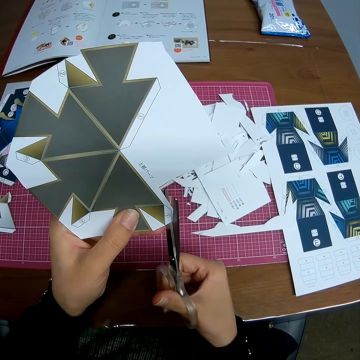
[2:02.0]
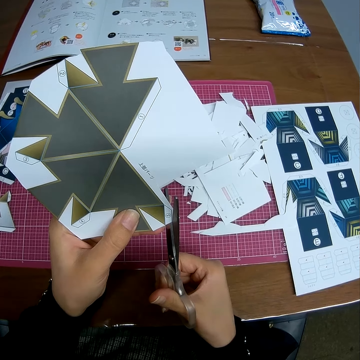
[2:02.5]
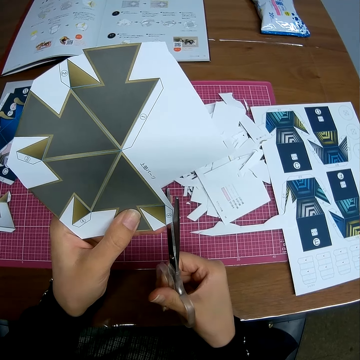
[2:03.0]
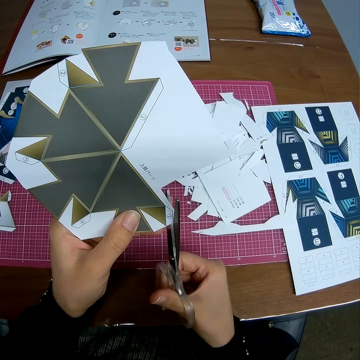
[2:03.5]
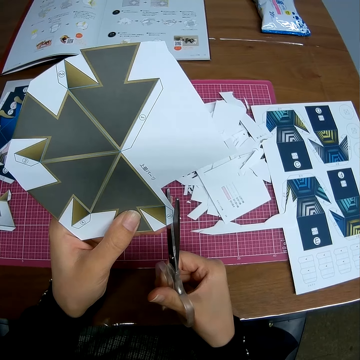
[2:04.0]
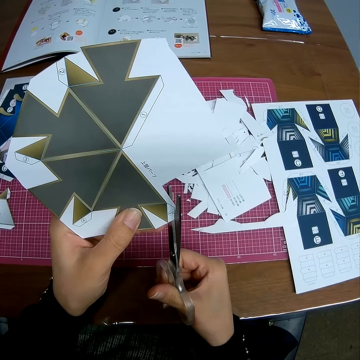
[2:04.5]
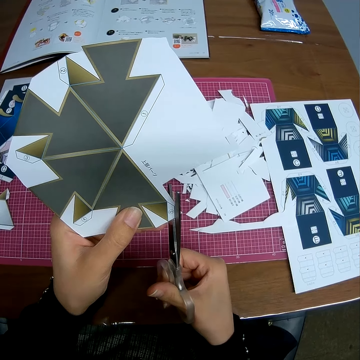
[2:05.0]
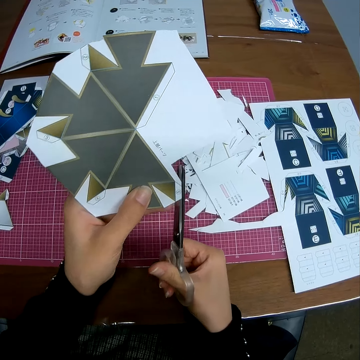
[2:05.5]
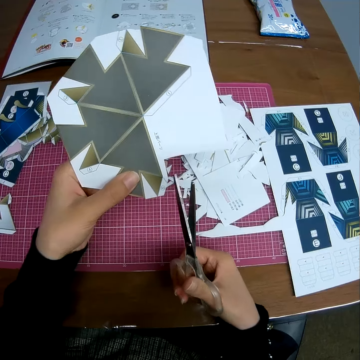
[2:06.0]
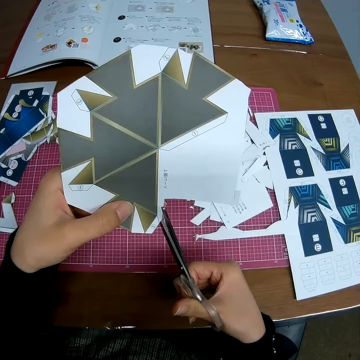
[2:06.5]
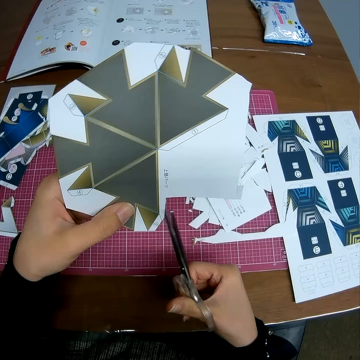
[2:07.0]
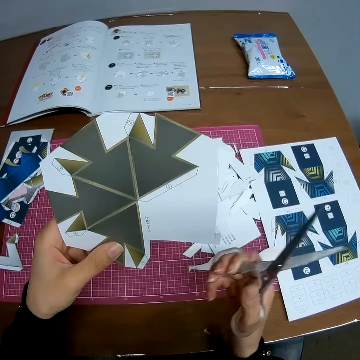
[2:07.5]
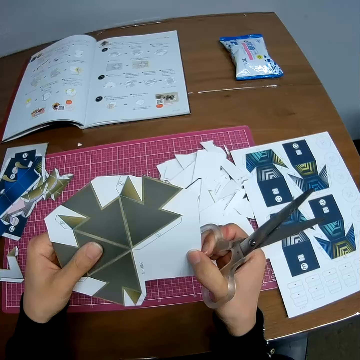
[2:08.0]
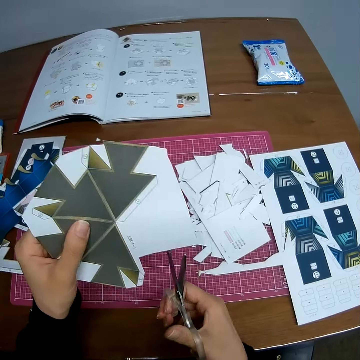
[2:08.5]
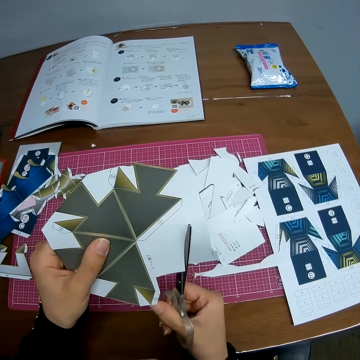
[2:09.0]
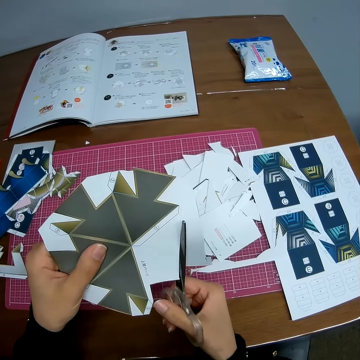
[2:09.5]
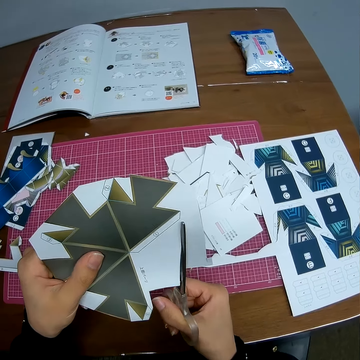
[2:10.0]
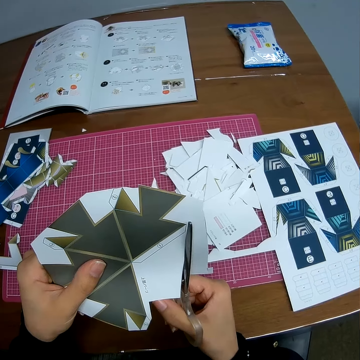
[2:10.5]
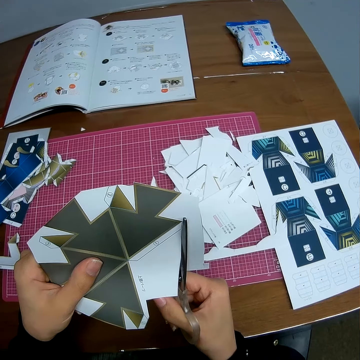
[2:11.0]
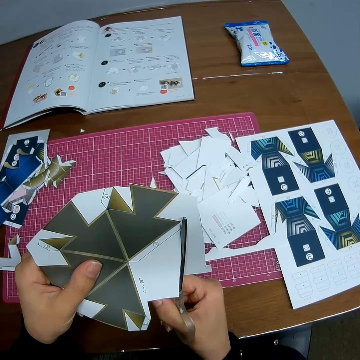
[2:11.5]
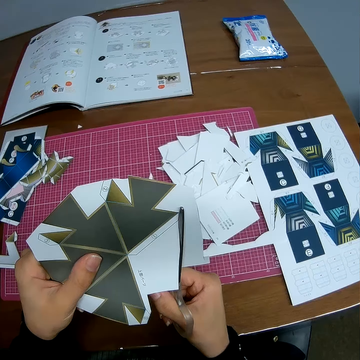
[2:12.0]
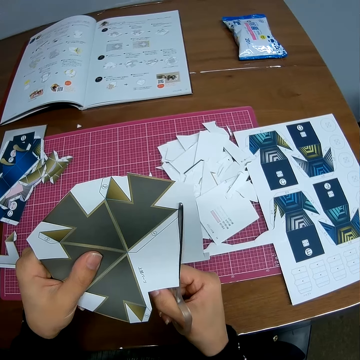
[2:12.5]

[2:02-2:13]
The camera wearer releases a piece of manila paper on the table. He holds the piece of manila paper with his hand. He cuts the piece of manila paper with a pair of scissors.

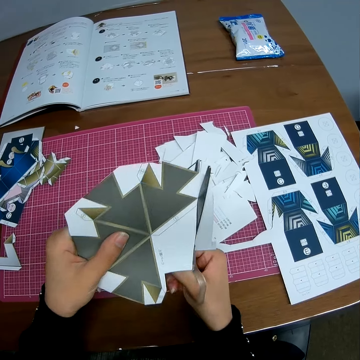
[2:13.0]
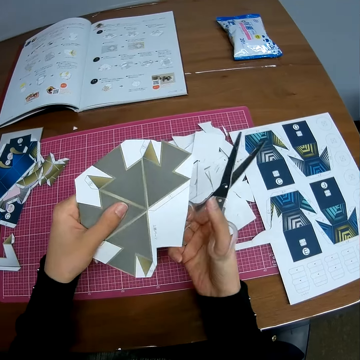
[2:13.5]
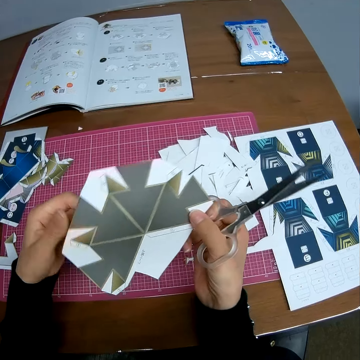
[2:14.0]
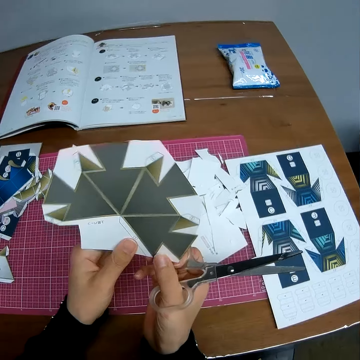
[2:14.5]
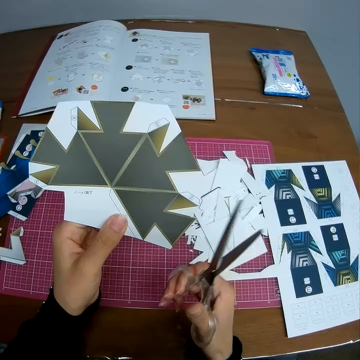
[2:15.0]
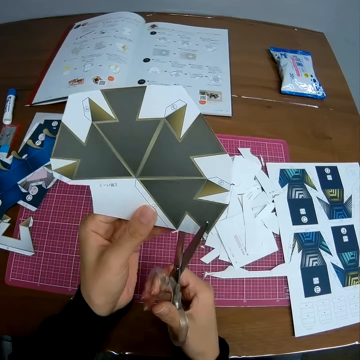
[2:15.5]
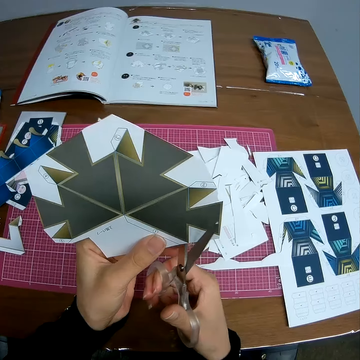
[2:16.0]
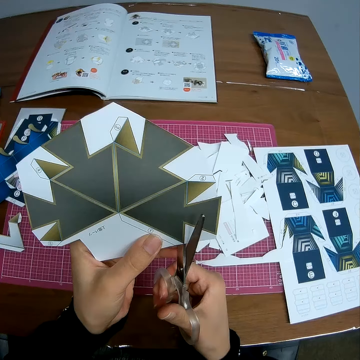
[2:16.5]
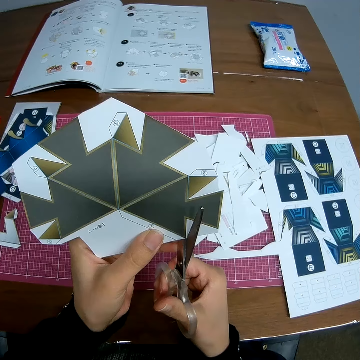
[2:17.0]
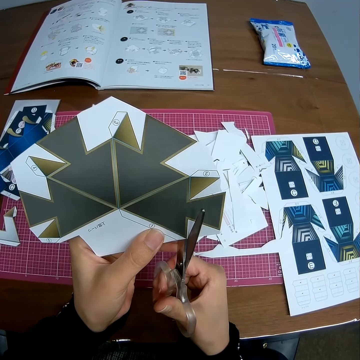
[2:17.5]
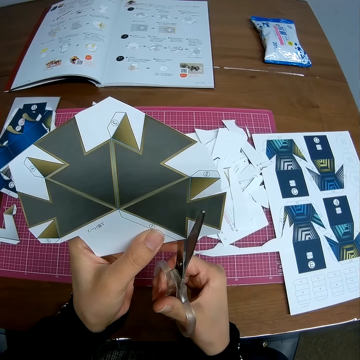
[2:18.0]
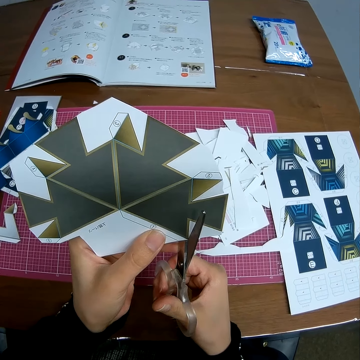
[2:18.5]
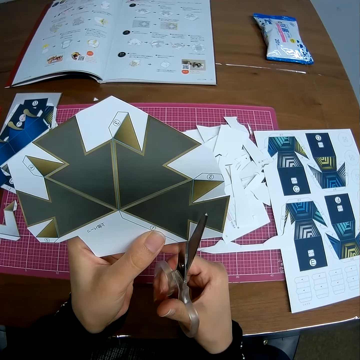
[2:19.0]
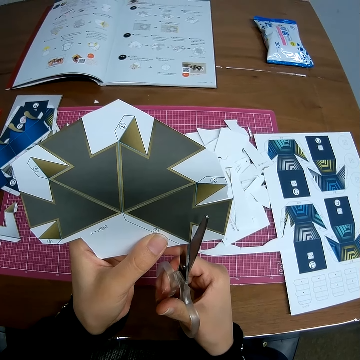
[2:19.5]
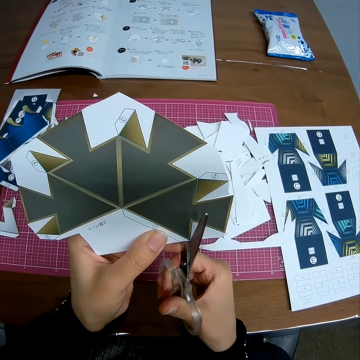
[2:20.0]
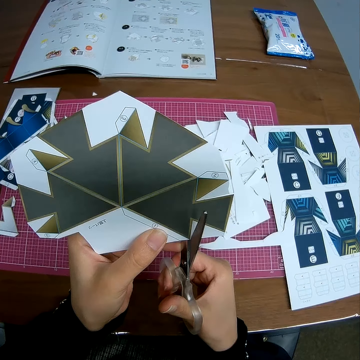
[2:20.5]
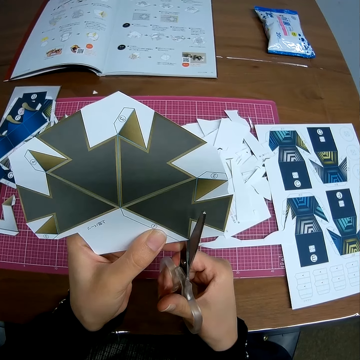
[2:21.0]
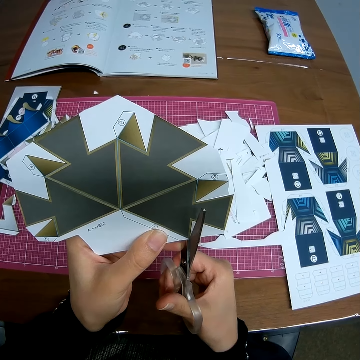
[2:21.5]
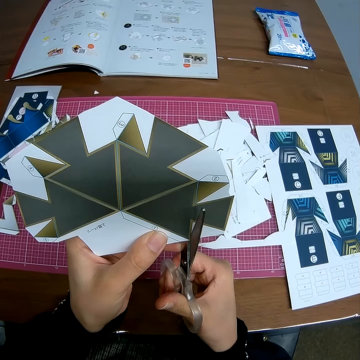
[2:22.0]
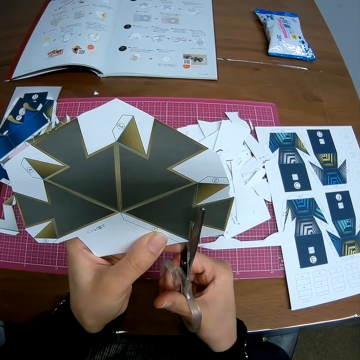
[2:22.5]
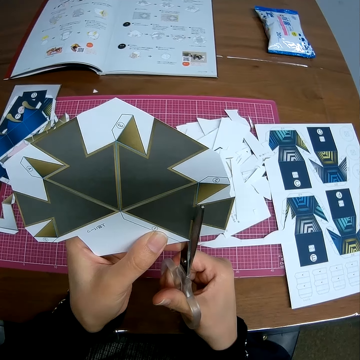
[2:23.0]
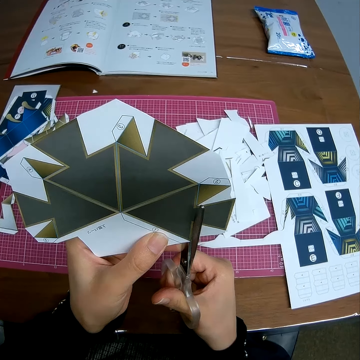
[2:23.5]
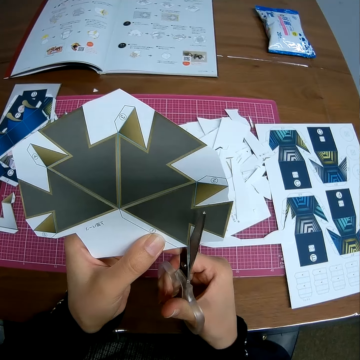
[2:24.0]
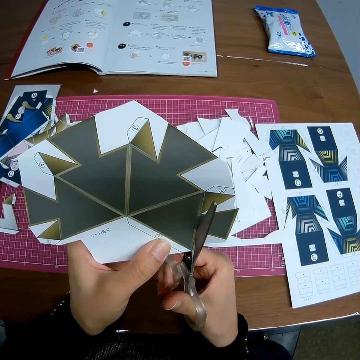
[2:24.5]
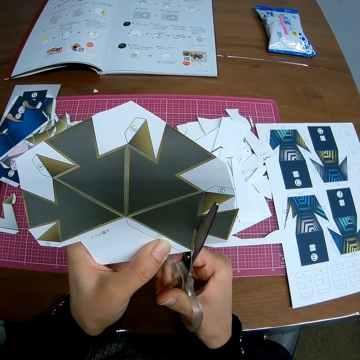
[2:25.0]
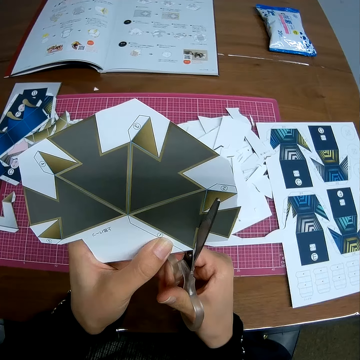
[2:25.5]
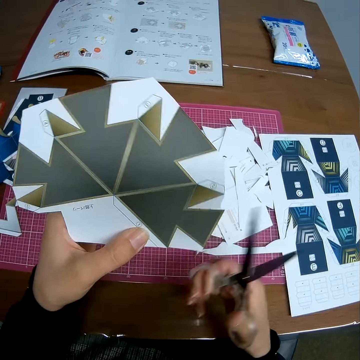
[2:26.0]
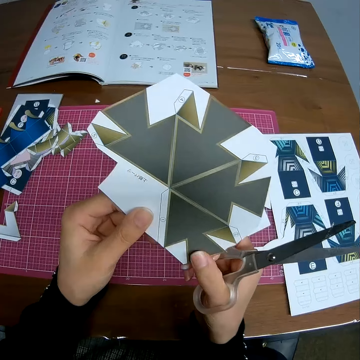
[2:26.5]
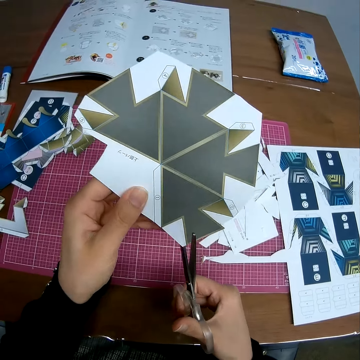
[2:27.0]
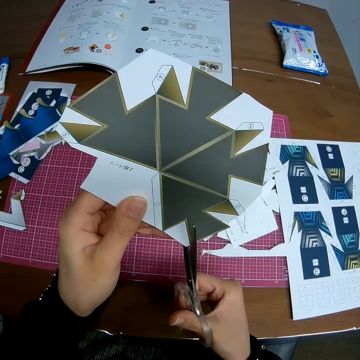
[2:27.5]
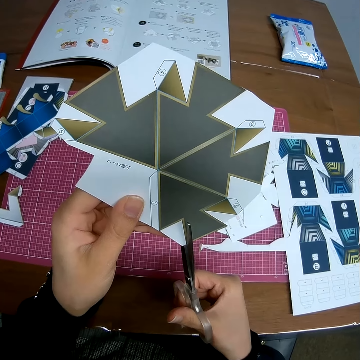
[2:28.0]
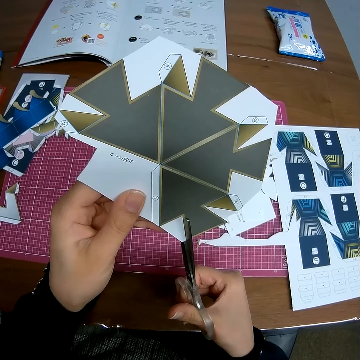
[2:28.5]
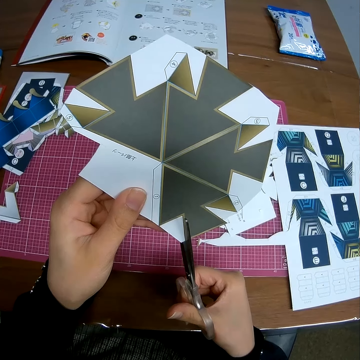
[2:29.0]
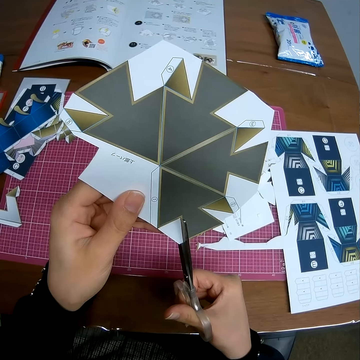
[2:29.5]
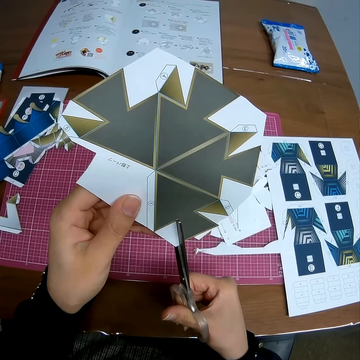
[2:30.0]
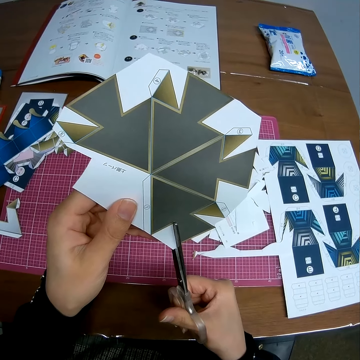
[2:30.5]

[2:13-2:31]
The camera wearer releases a piece of manila paper on the table. He holds the piece of manila paper with his hand. He cuts the piece of manila paper with a pair of scissors. He holds the piece of manila paper with his hand. He cuts the piece of manila paper with the pair of scissors.

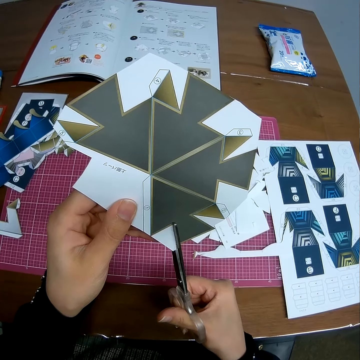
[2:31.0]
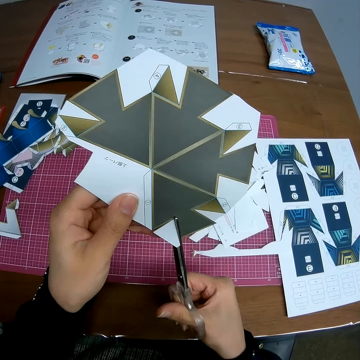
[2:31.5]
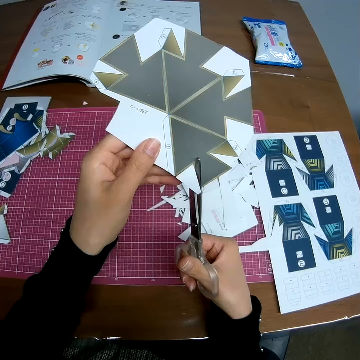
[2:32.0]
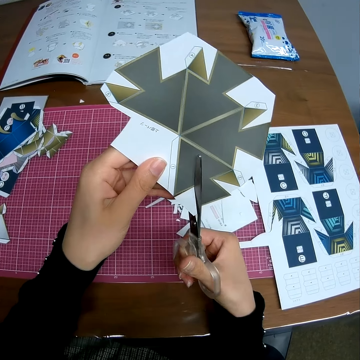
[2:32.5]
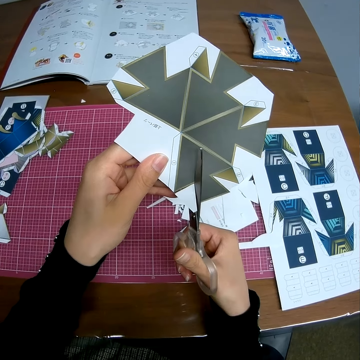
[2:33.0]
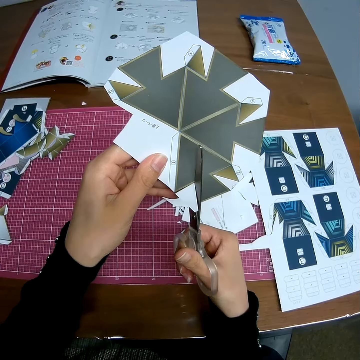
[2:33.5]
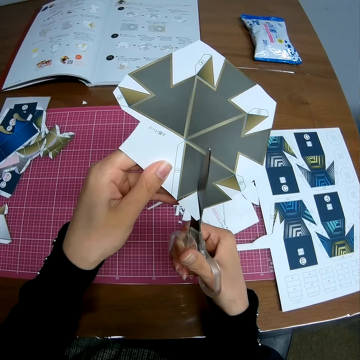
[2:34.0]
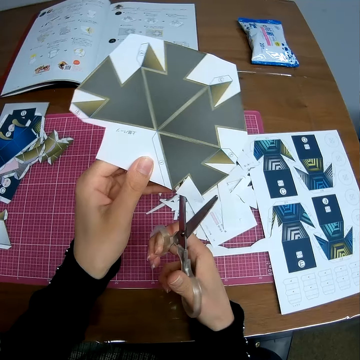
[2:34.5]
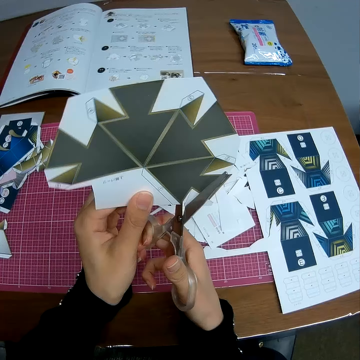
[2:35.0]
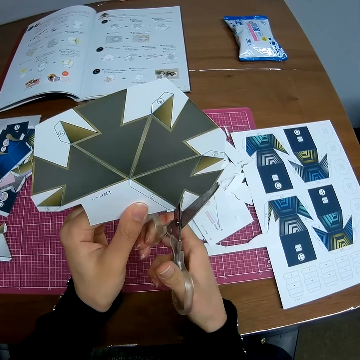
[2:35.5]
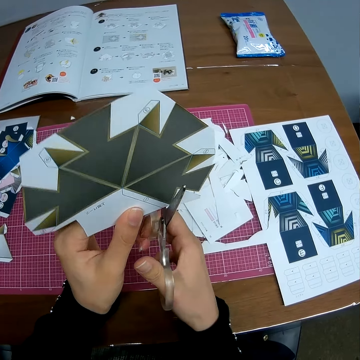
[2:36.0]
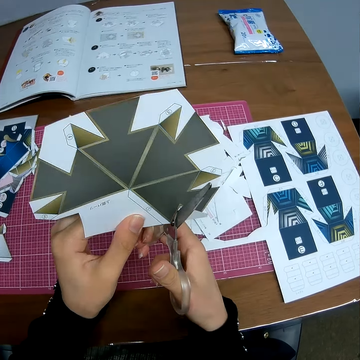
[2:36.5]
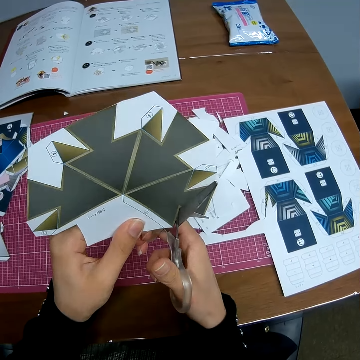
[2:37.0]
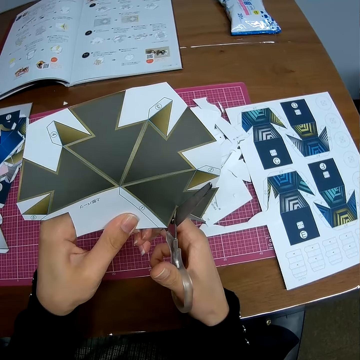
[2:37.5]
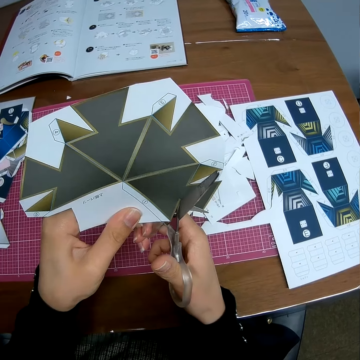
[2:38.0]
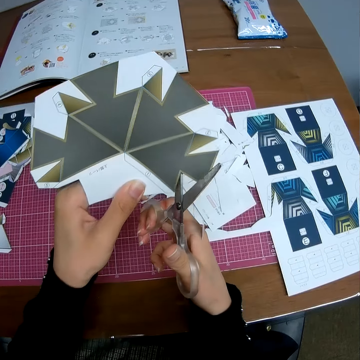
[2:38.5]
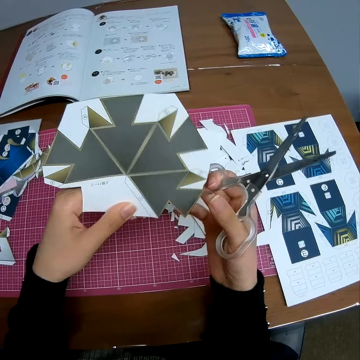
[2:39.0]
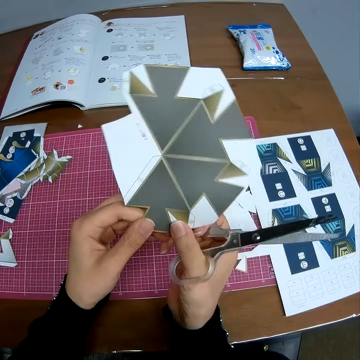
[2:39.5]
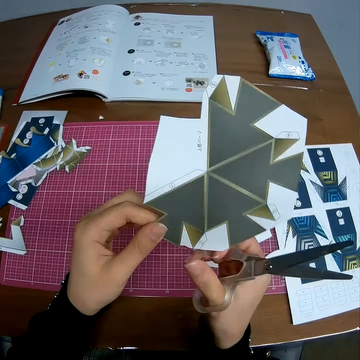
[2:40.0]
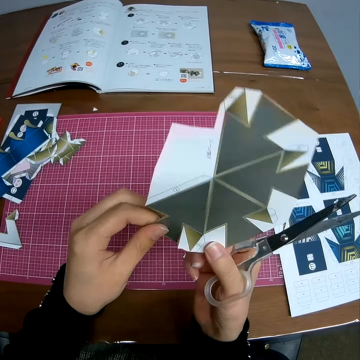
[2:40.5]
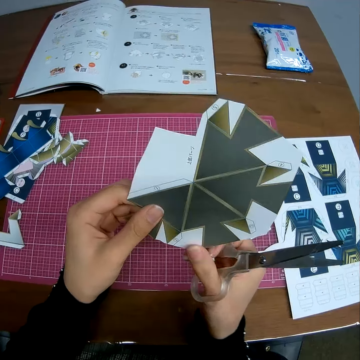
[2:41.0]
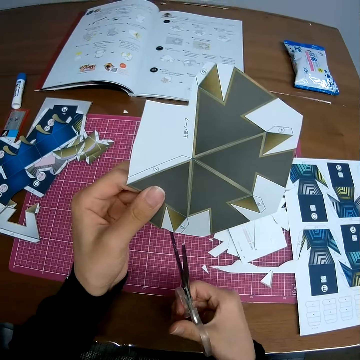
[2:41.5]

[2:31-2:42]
The camera wearer releases a piece of manila paper on the table. He holds the piece of manila paper with his hand.
